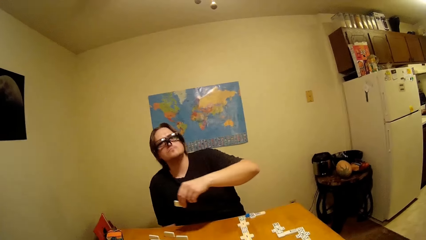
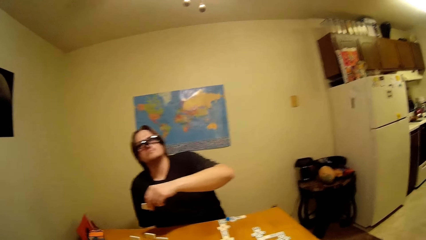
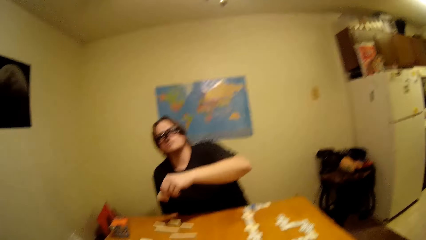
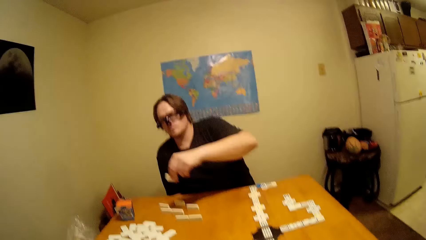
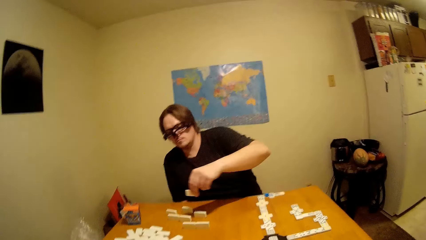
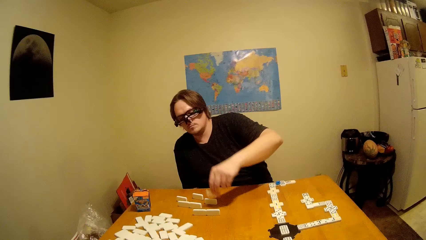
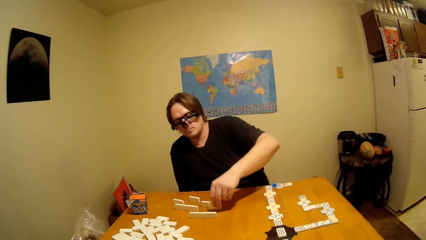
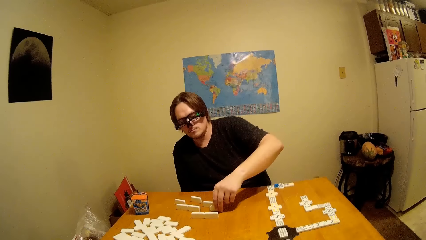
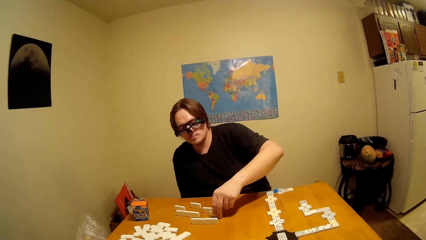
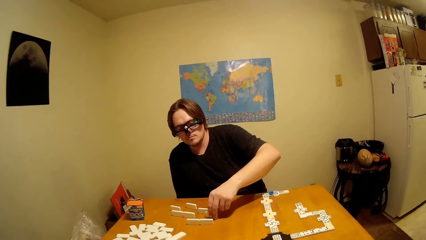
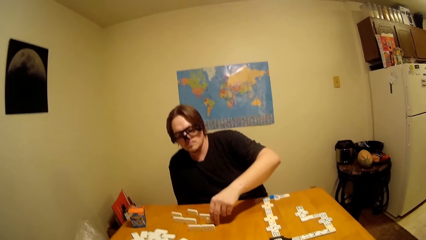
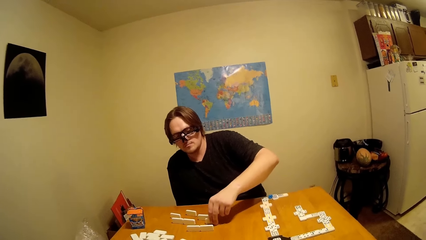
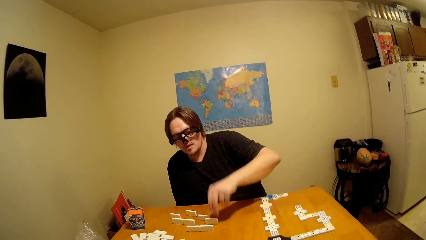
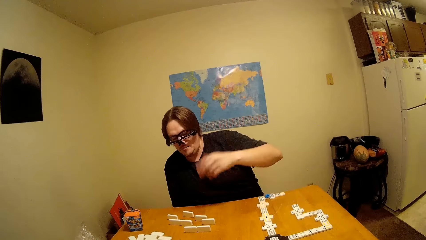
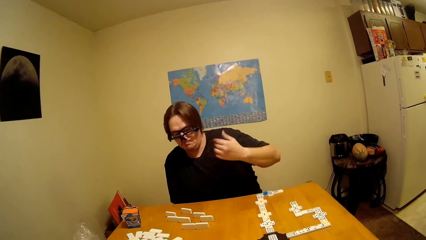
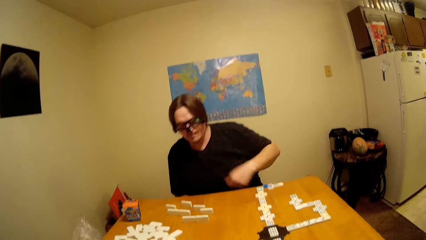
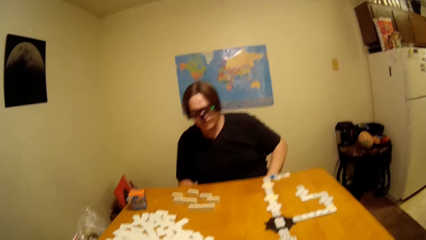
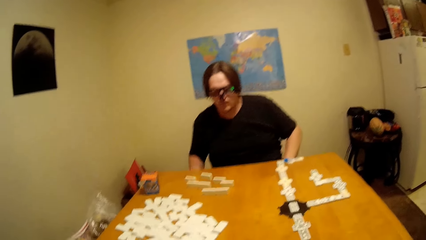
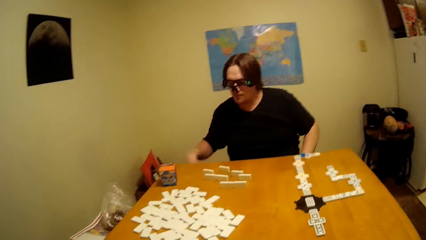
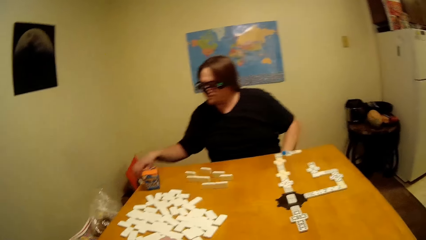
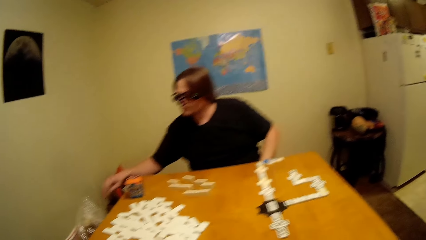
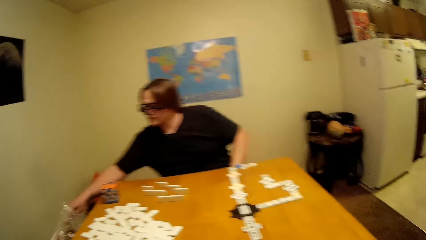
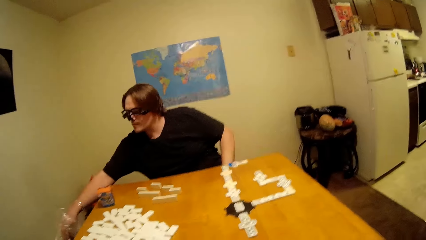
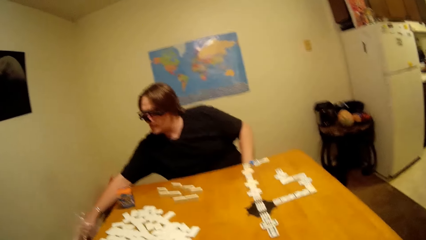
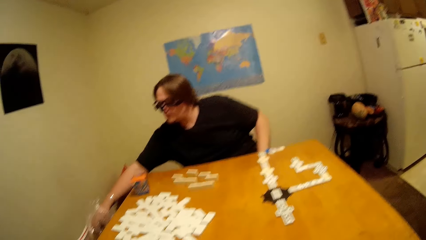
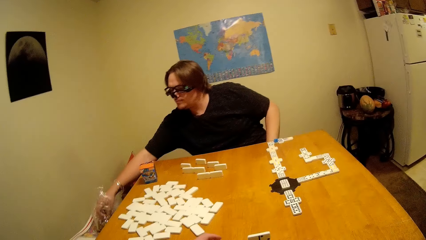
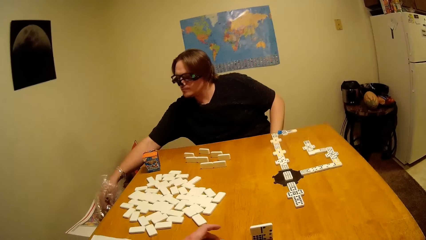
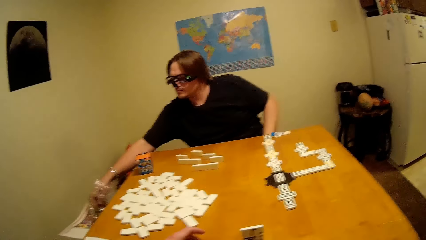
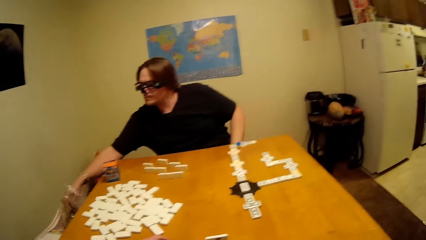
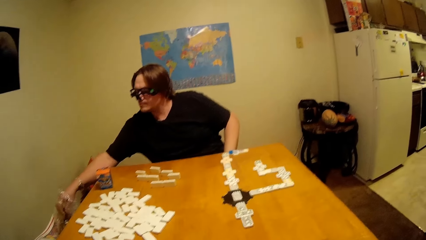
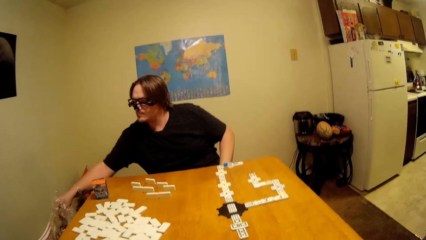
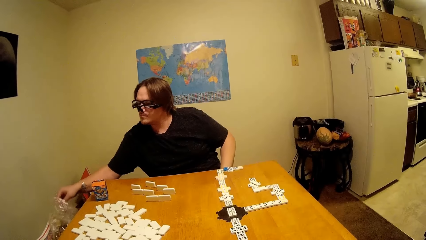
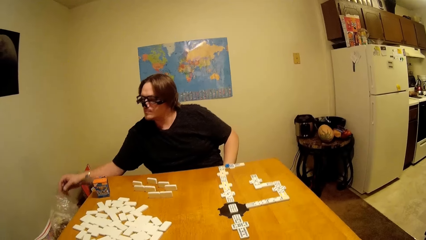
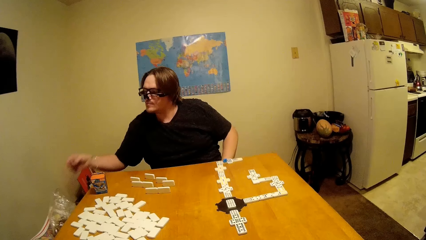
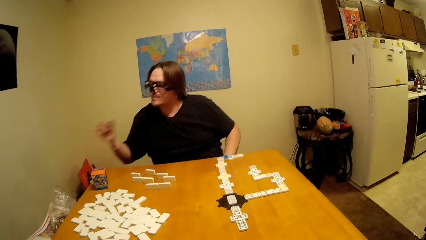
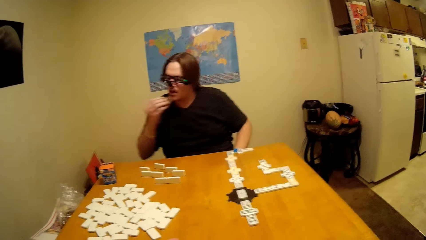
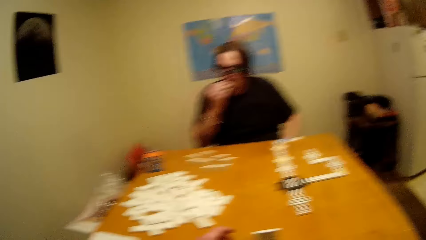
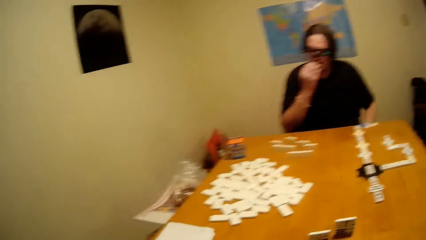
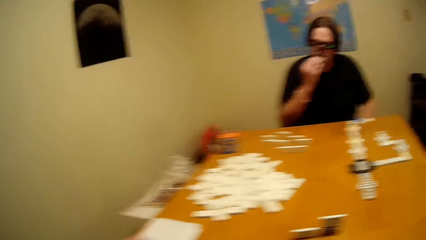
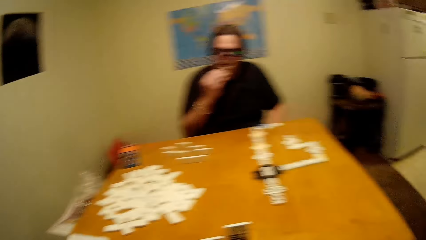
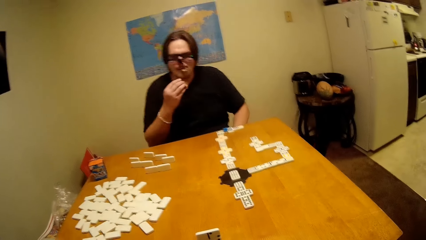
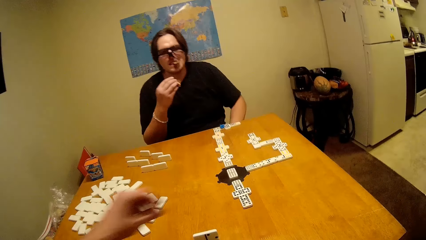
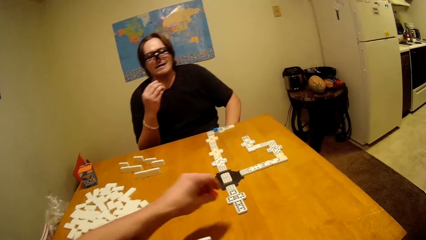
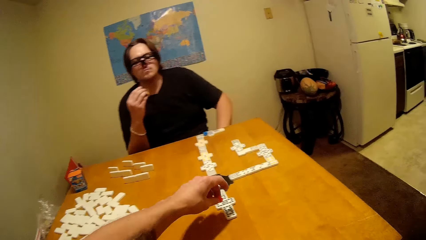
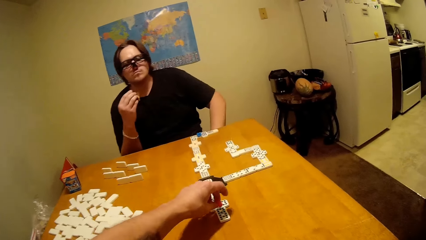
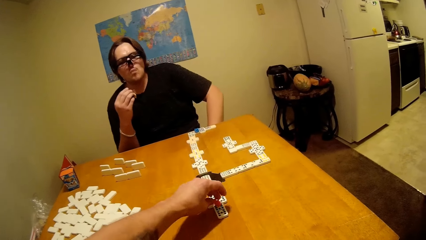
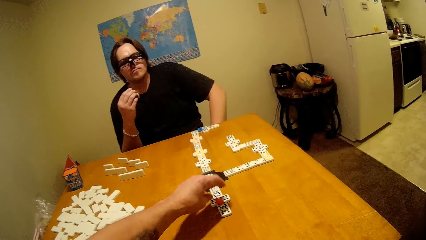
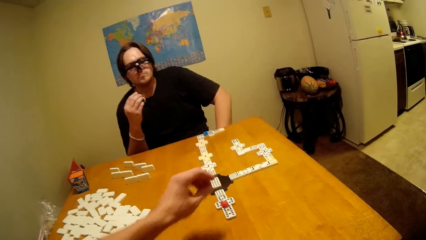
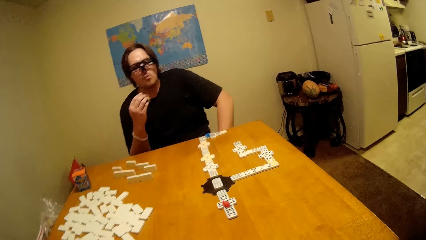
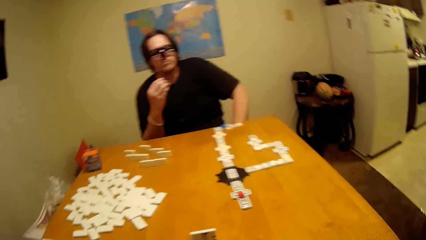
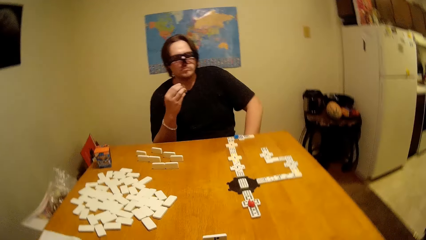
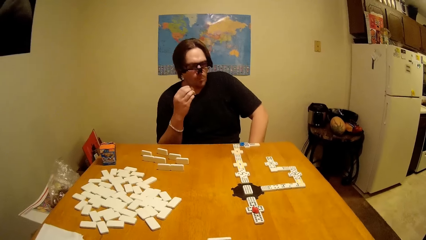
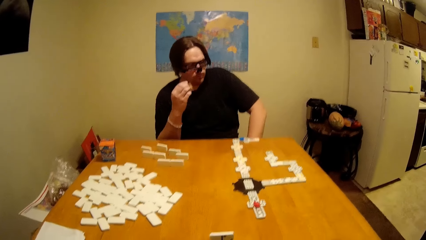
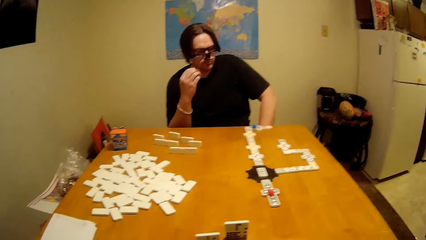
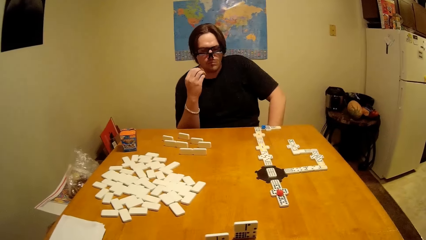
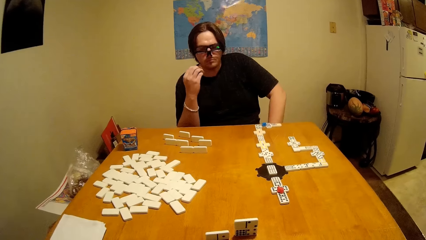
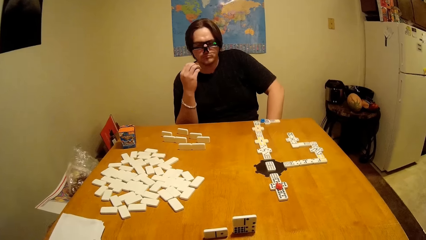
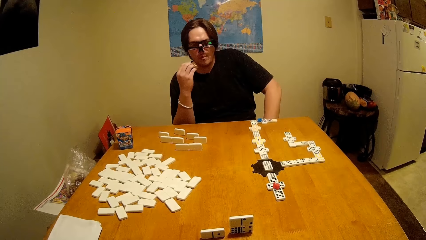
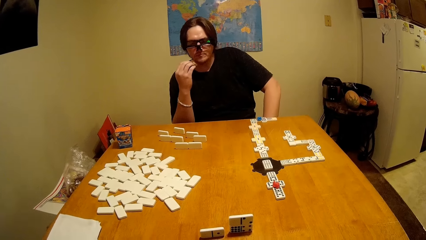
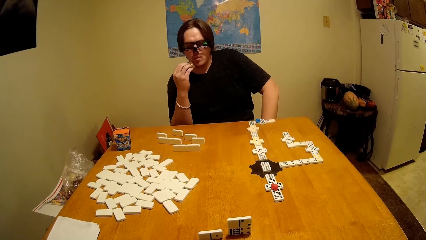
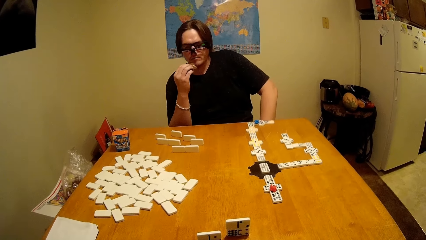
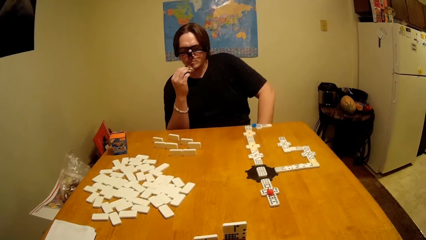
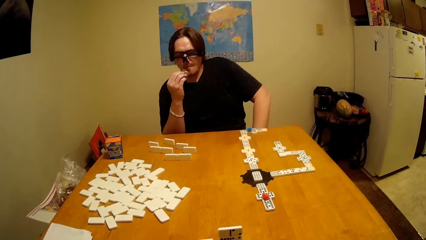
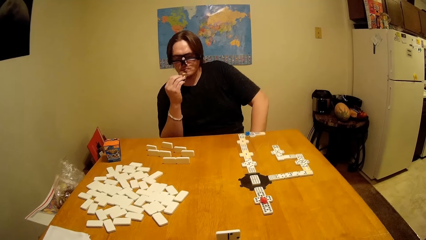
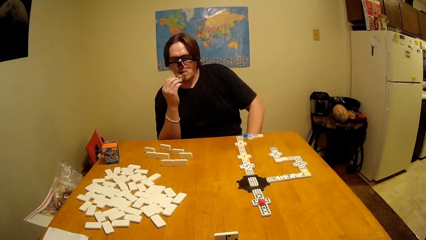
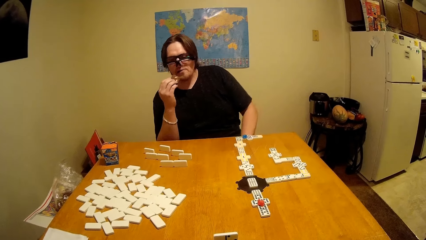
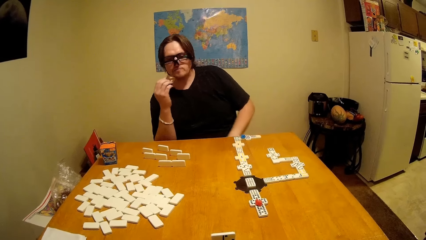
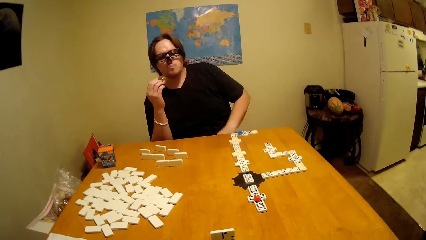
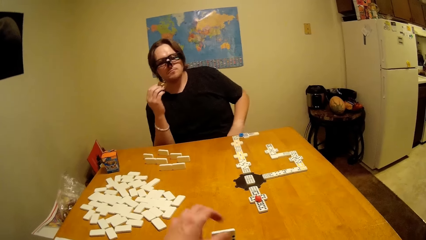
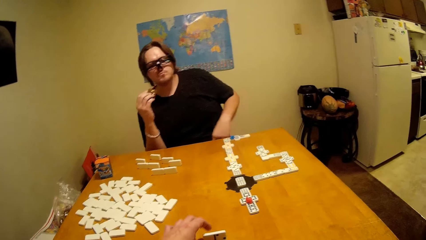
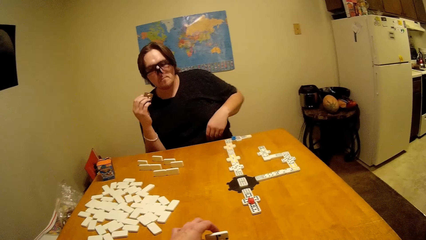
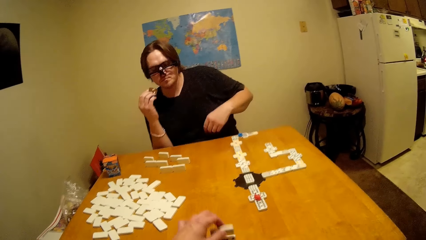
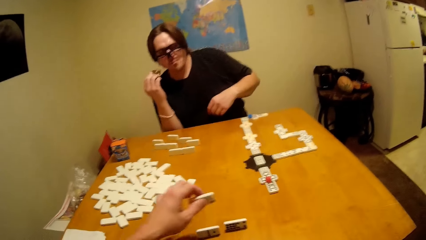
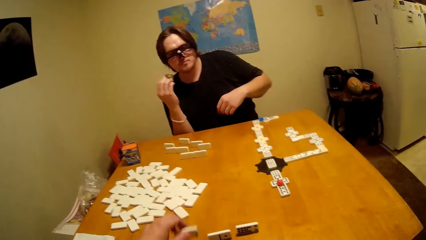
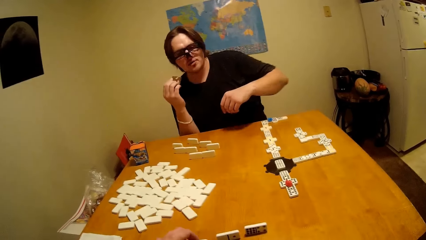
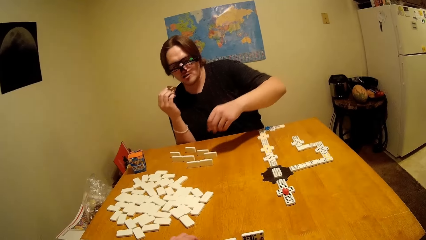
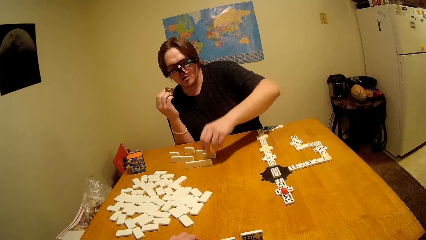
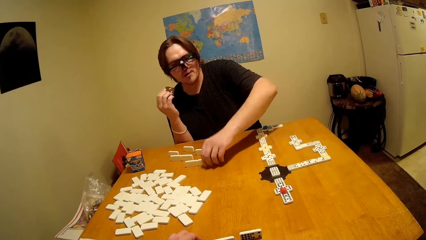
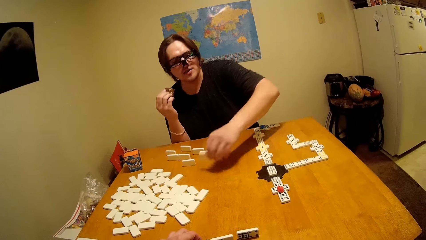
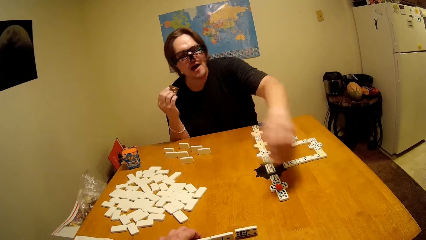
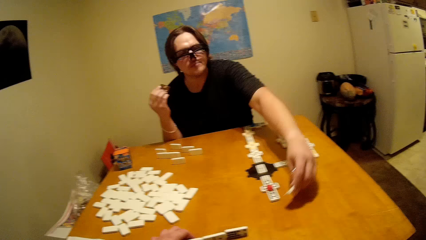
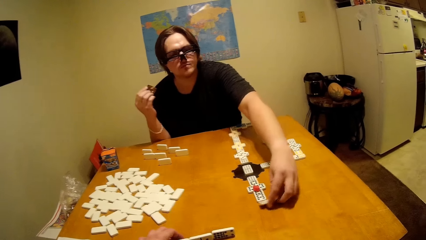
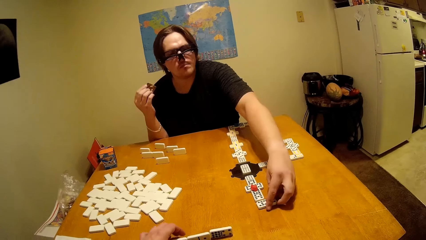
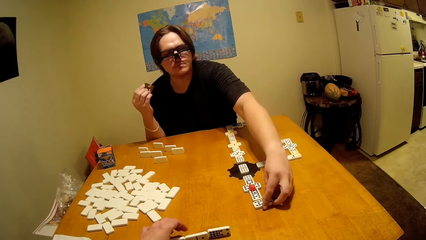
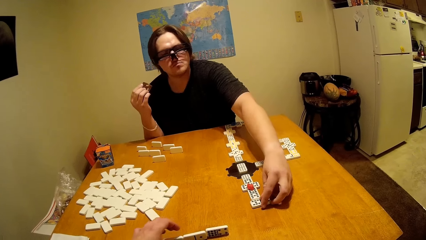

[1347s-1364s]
A man plays the dice. The man puts the dominoes piece down. The man takes the biscuit from a paper. The man eats the biscuits. The camera wearer puts the dice down. They put a lid on top of the dice. They take the dominoes piece. They play the dice. The man takes the dominoes piece.
